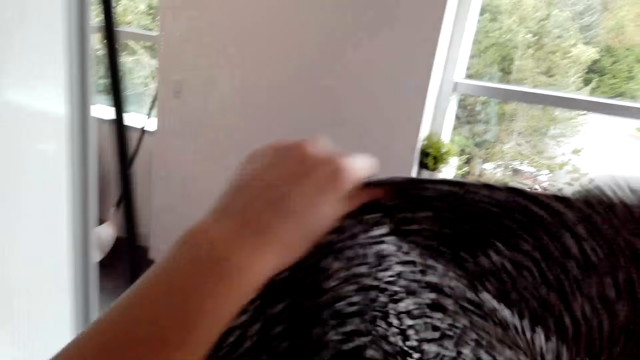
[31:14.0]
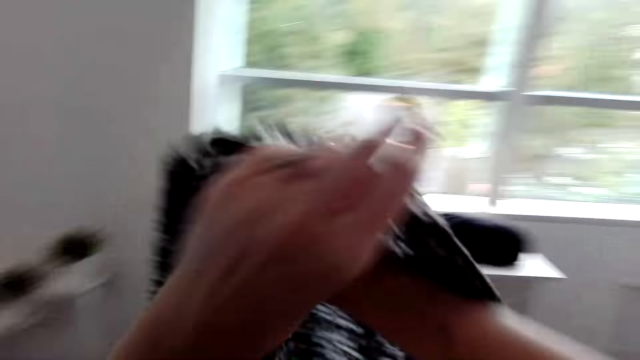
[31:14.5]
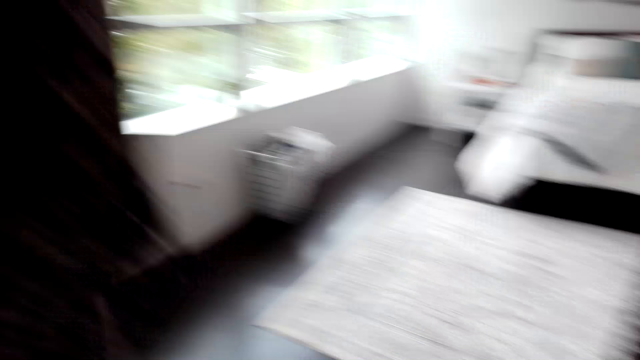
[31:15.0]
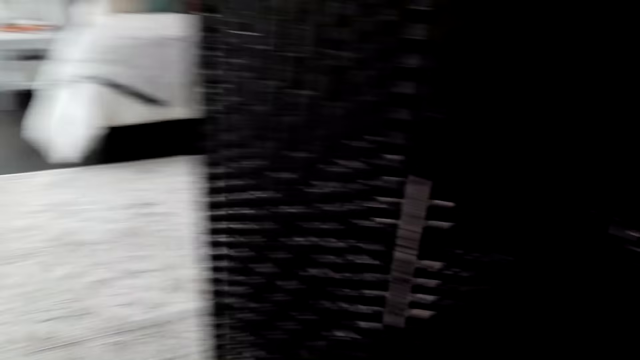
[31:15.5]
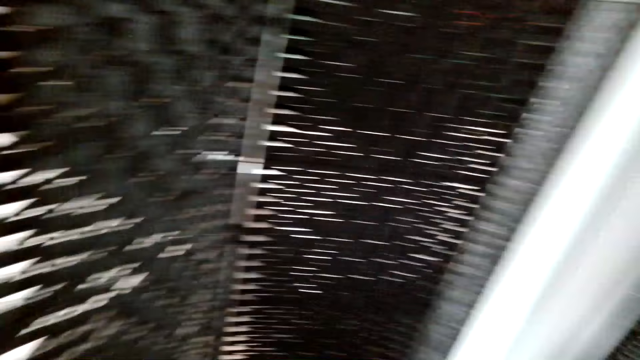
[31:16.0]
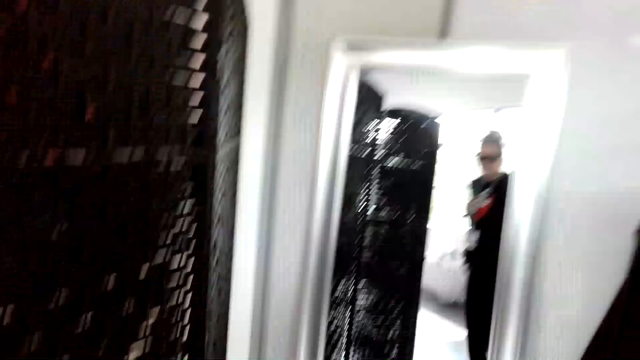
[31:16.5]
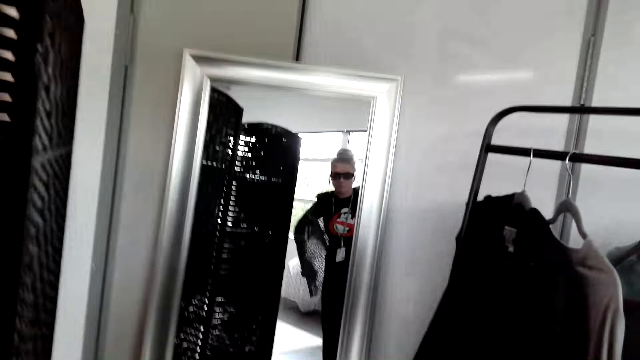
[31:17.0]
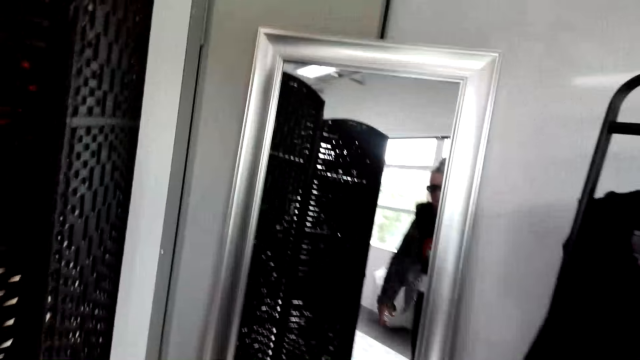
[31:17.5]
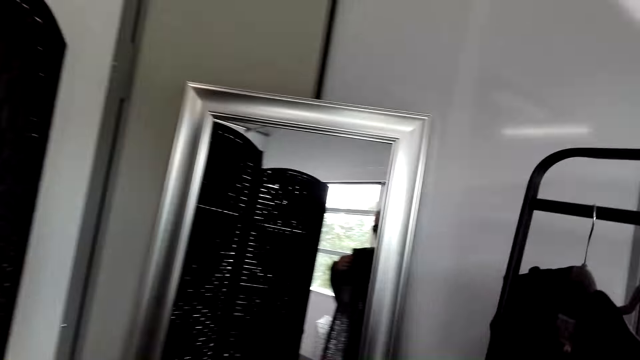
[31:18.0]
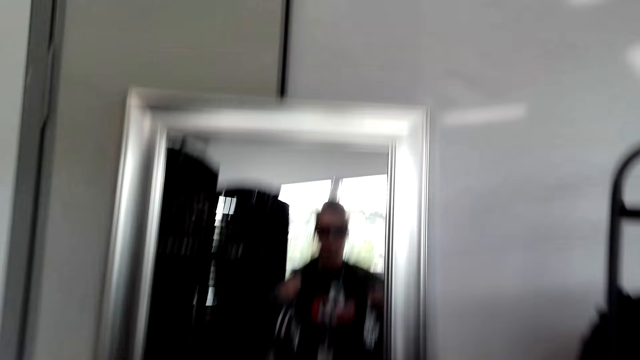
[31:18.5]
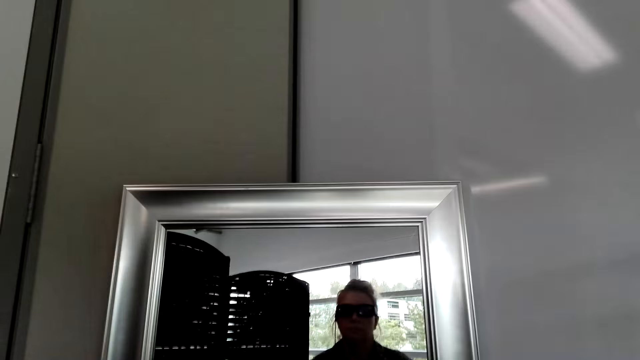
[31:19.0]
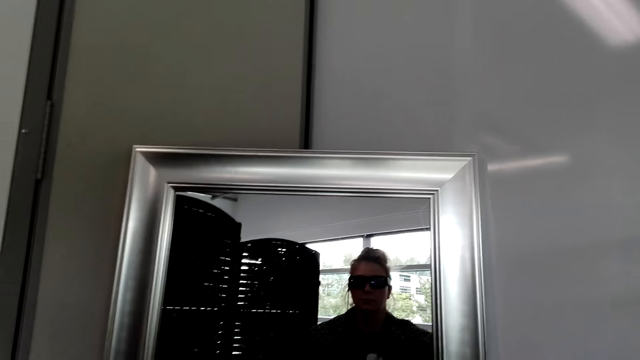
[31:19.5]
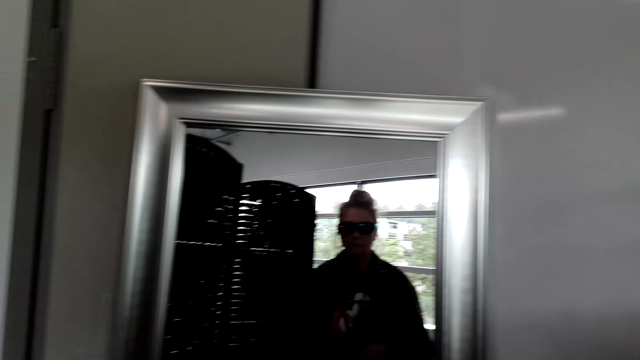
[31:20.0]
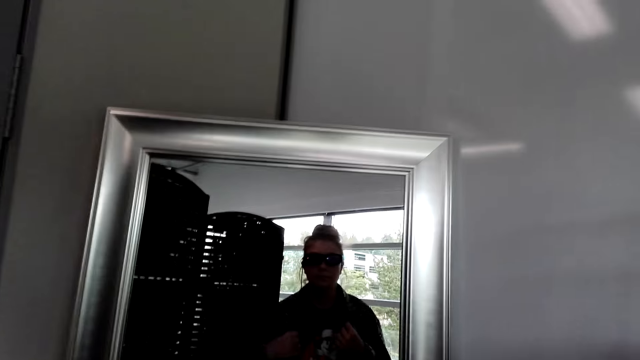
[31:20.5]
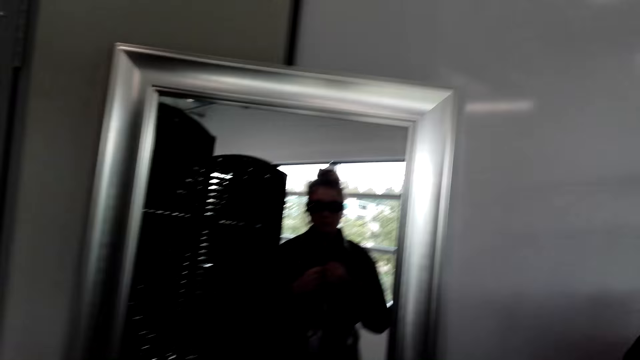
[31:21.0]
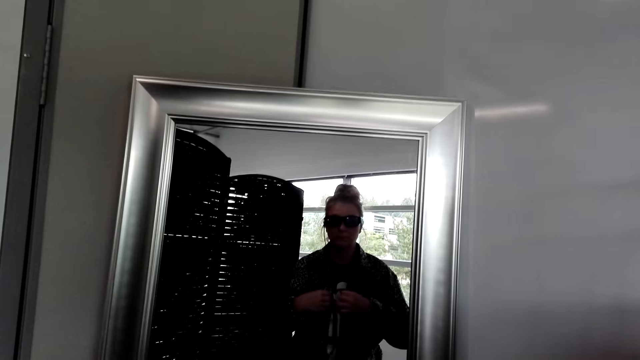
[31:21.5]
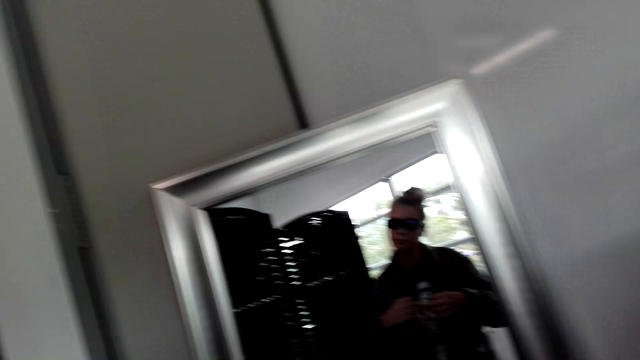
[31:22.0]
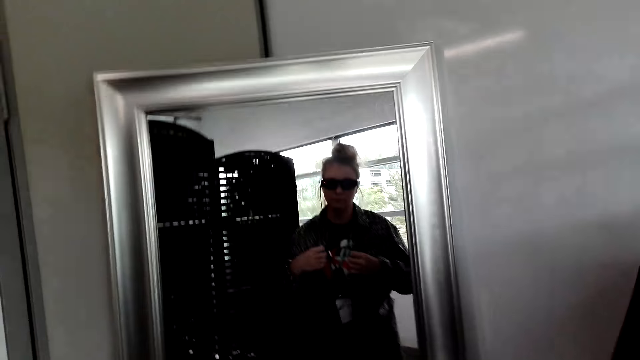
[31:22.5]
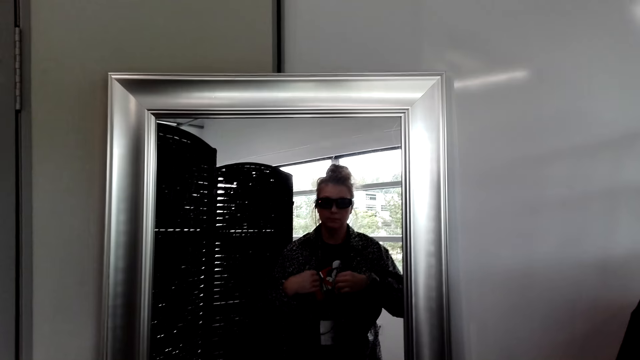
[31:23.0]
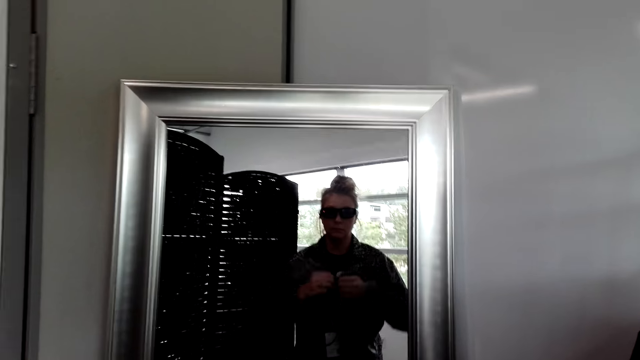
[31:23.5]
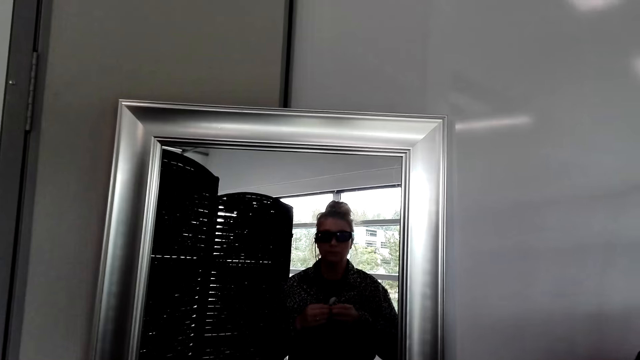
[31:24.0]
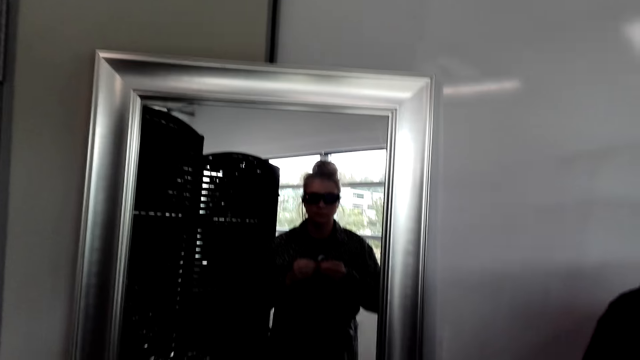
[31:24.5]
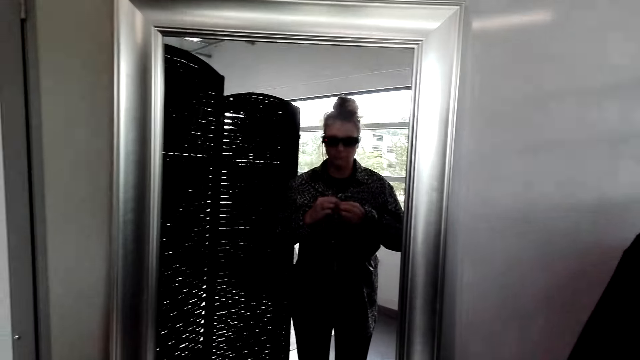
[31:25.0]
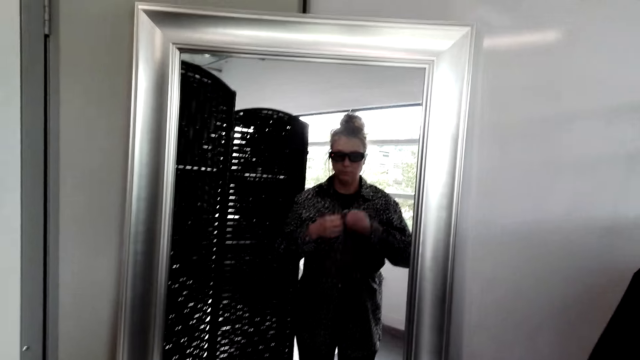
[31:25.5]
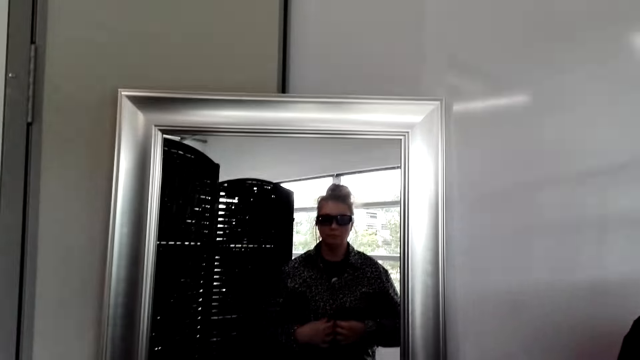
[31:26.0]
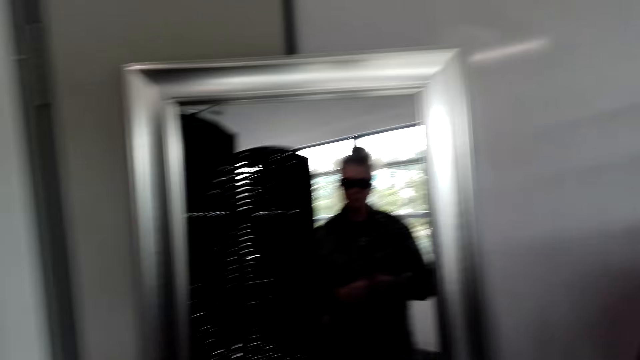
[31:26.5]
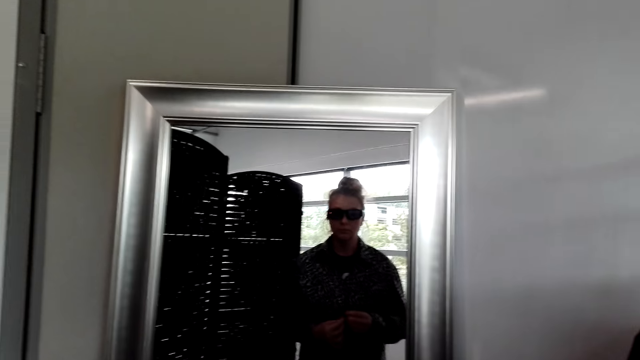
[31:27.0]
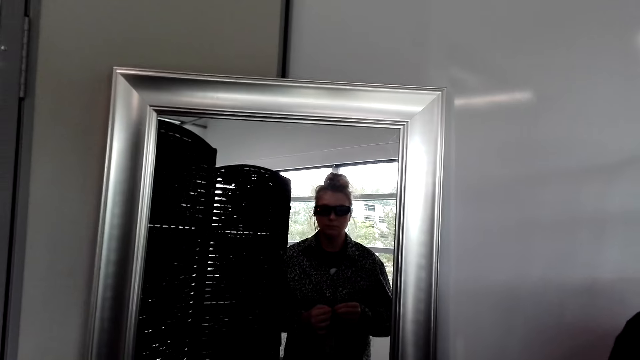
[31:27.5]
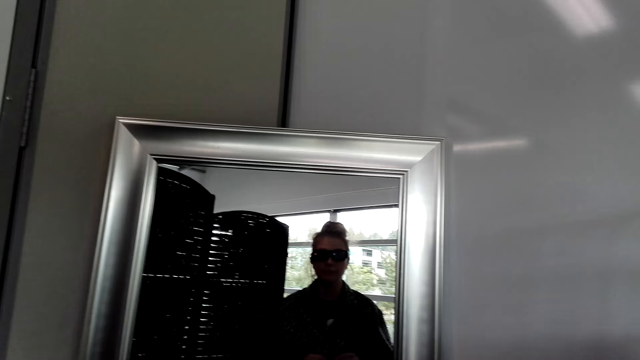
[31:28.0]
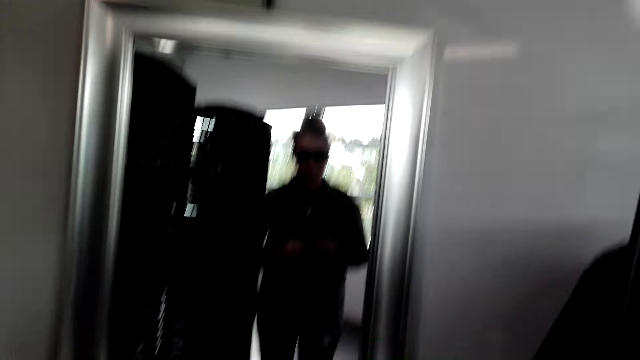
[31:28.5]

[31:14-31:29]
The camera wearer stretches the cloth. She wears the shirt. She walks around. She looks at herself in the mirror. She closes the buttons.

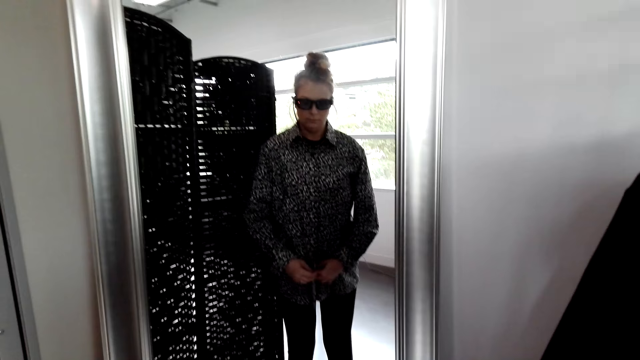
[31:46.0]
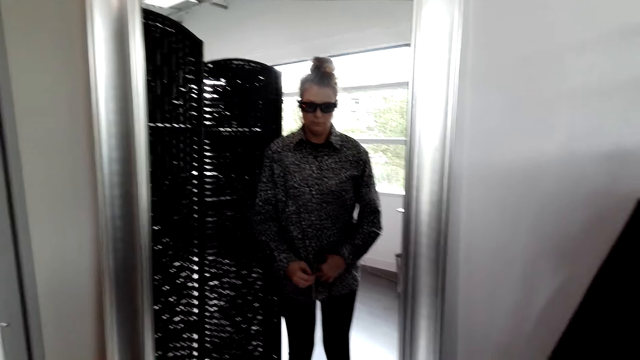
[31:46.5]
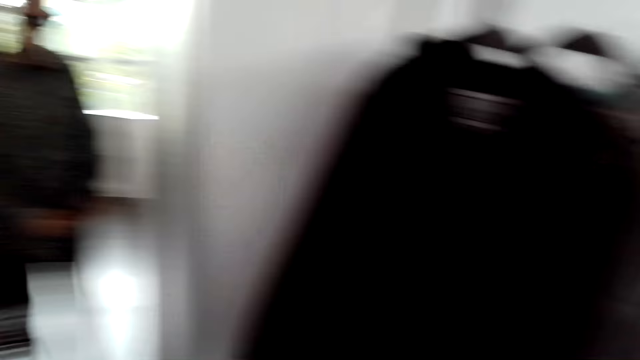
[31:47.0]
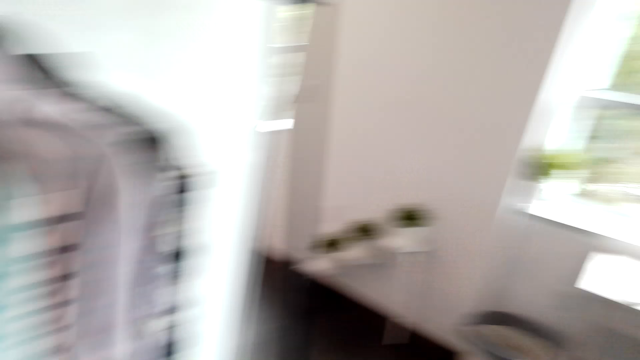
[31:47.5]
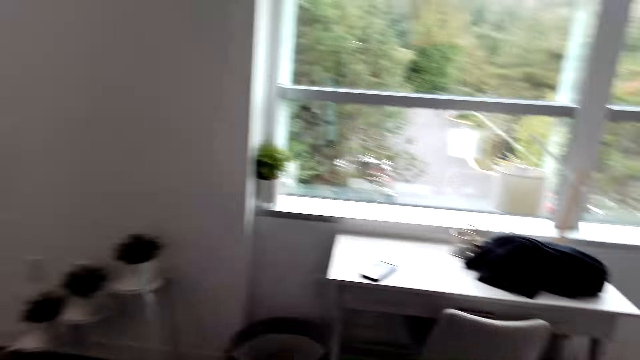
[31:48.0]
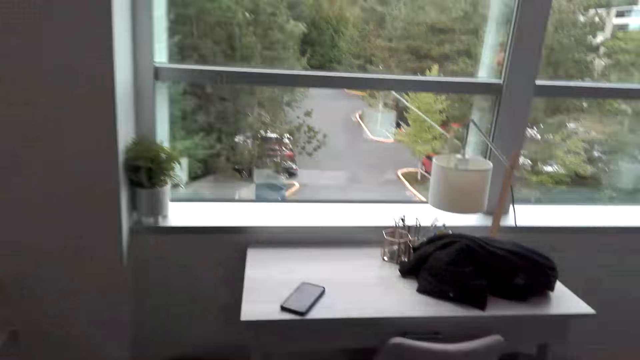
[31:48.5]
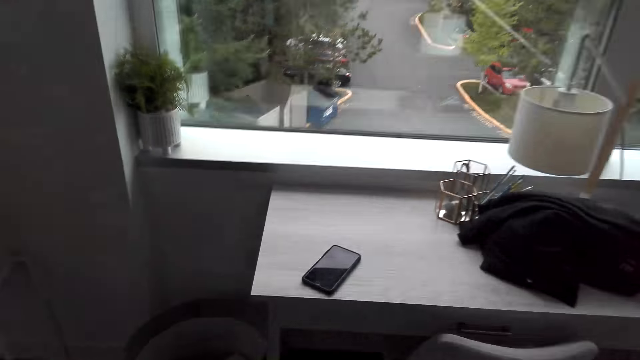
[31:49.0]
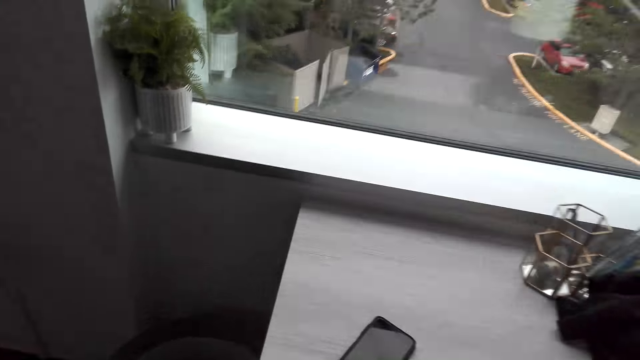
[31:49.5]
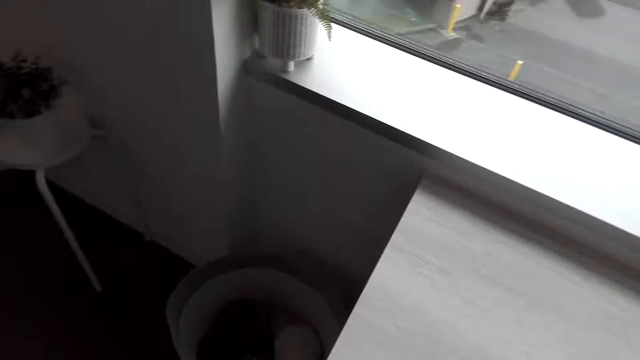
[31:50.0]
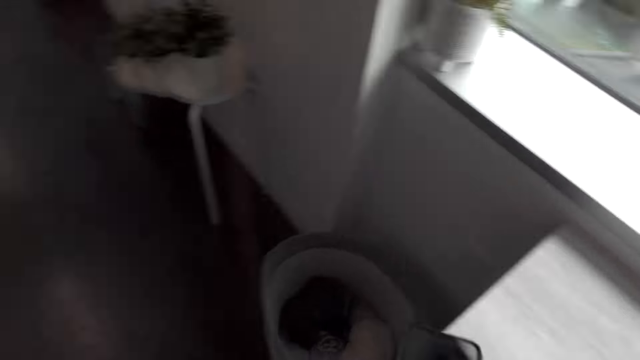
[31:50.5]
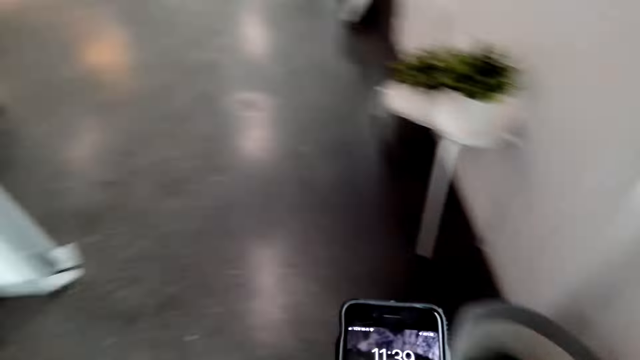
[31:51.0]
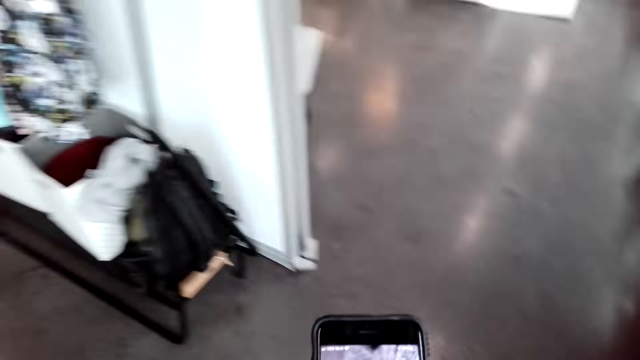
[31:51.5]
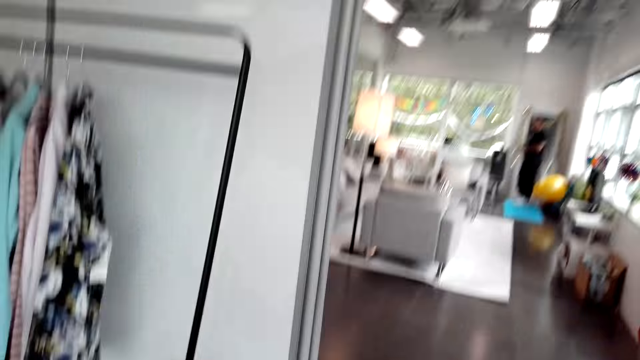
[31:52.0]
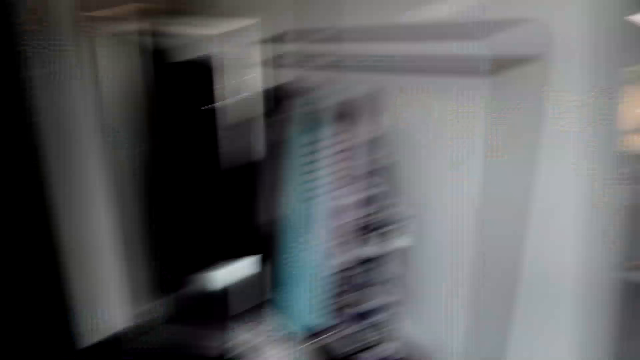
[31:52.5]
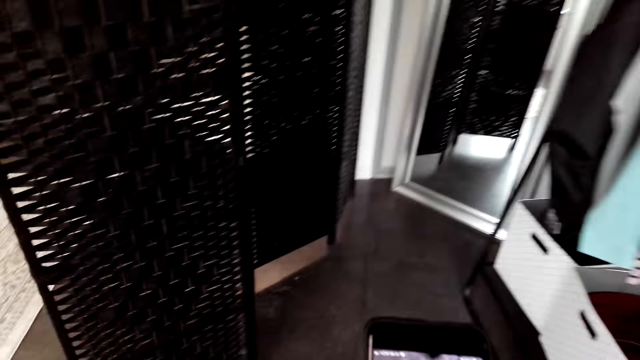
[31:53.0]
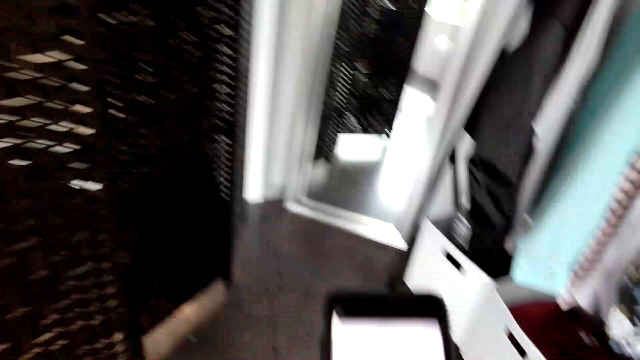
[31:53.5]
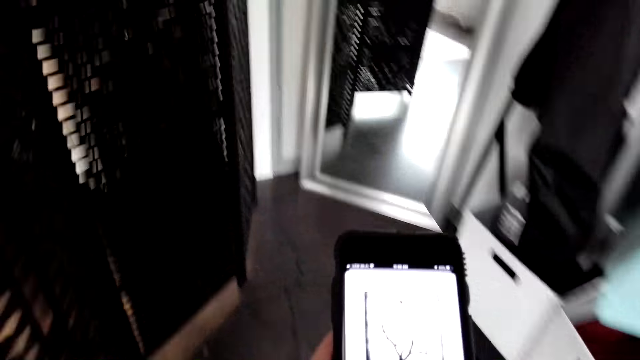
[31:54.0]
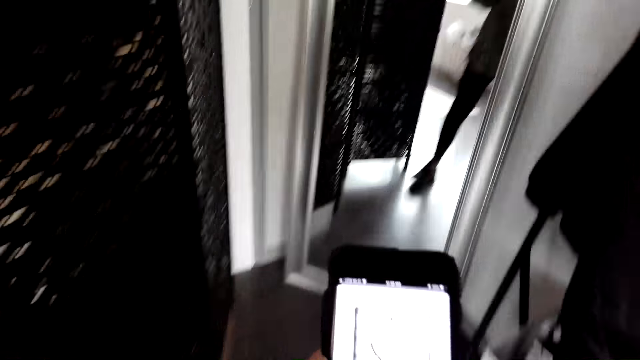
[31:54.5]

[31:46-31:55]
The camera wearer walks around the room. They turn around. They pick the phone from the table. They walk around the room. They press the phone.
